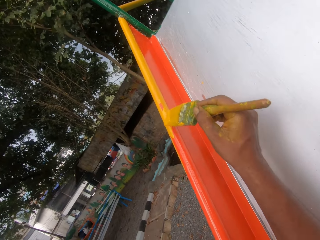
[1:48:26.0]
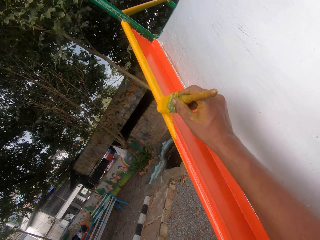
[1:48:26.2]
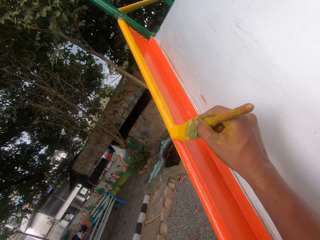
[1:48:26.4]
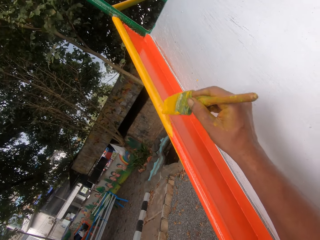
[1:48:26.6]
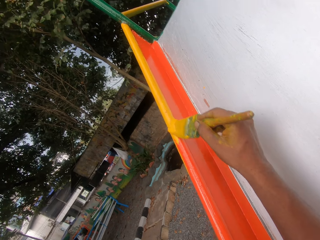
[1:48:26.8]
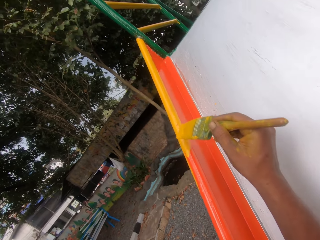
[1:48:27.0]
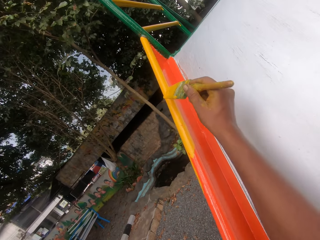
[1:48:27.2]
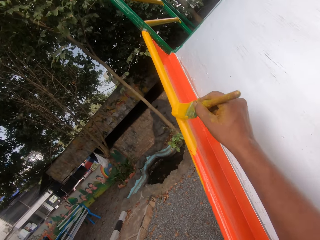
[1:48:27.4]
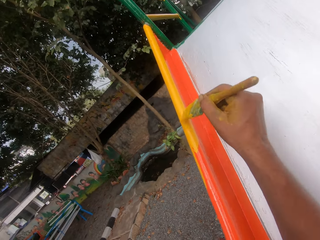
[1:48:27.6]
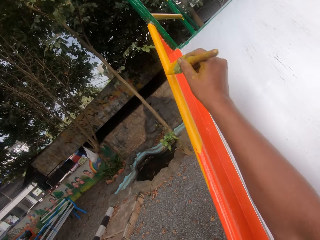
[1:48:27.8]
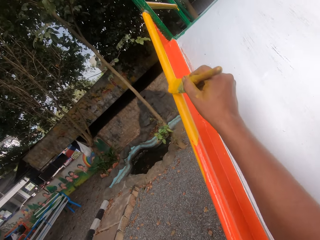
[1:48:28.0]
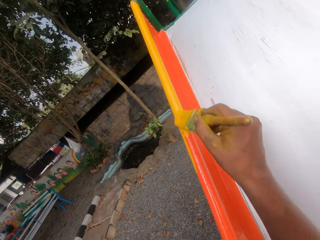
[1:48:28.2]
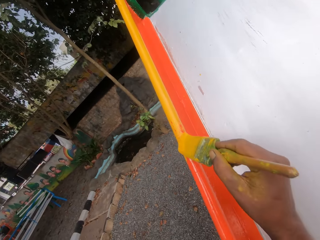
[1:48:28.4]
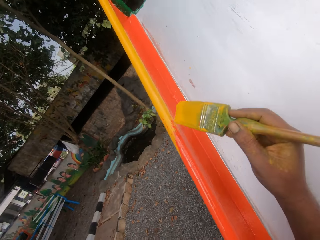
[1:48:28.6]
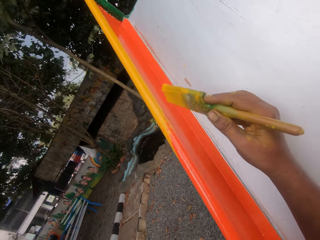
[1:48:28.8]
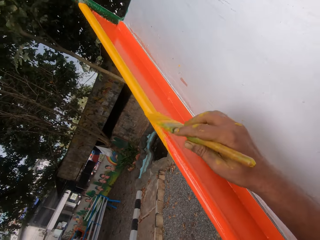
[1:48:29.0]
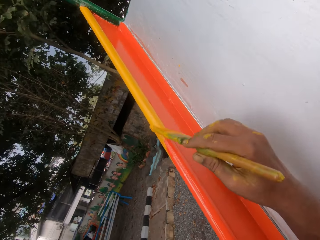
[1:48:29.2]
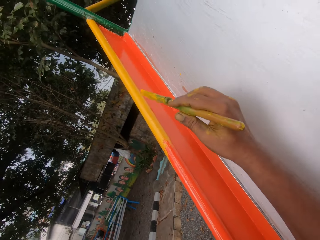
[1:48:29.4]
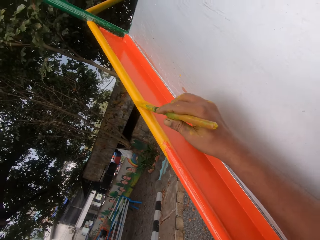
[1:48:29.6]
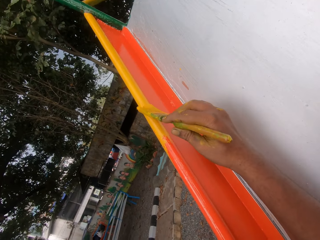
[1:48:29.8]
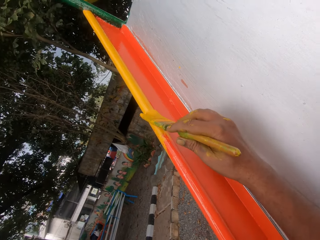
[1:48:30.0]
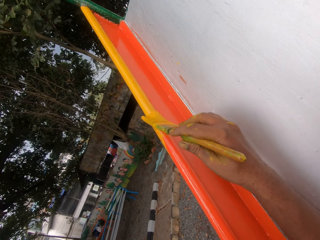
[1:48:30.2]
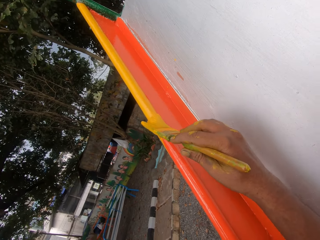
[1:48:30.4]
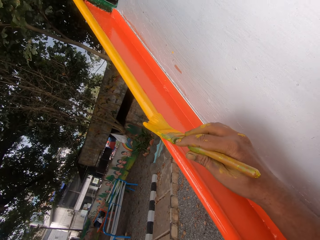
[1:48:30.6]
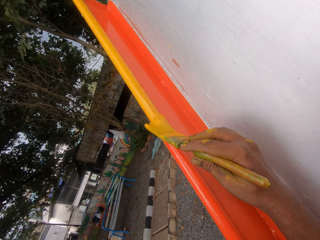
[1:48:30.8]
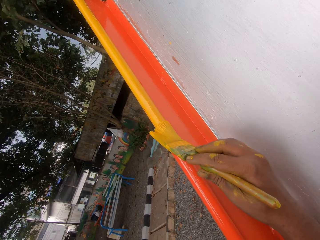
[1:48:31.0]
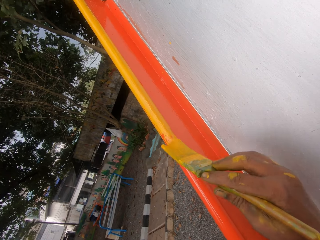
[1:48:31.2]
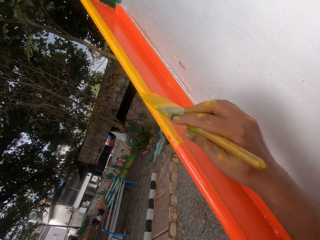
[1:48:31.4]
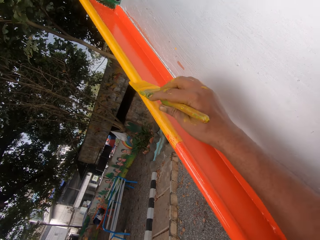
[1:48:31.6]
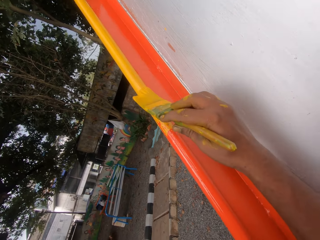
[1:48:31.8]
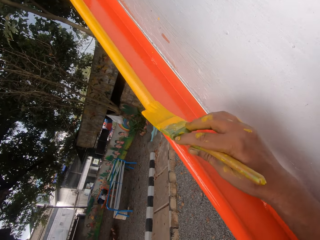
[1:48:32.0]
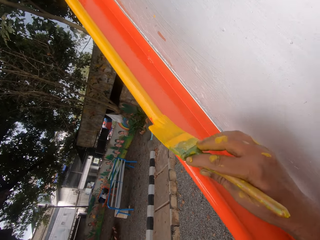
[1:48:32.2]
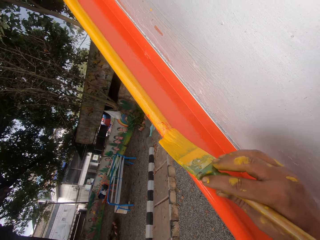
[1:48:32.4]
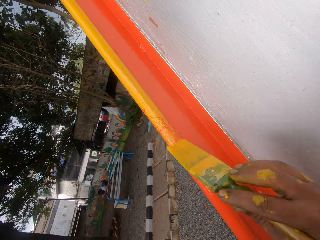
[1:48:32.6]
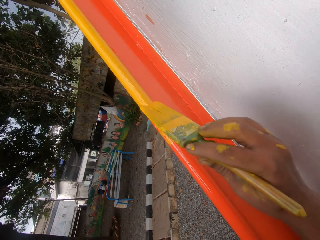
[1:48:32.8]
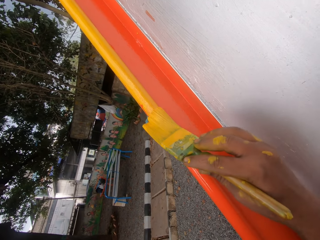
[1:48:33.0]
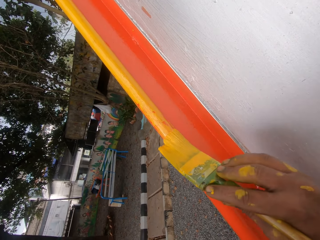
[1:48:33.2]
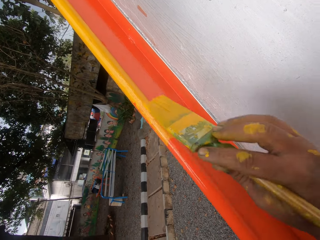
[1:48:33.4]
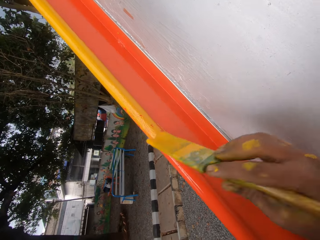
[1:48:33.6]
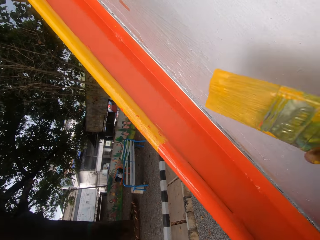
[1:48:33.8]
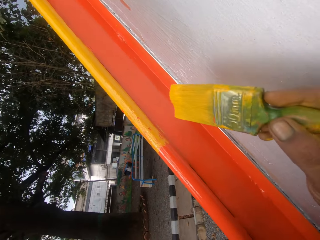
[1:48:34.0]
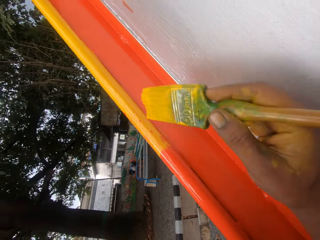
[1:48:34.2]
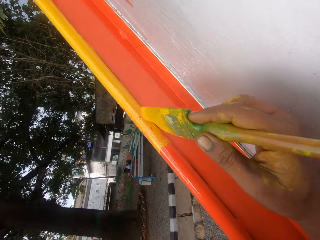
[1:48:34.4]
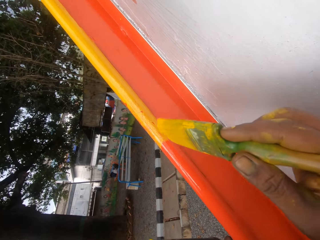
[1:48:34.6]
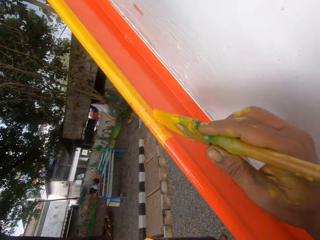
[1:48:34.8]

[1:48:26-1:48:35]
The camera wearer paints the swing.

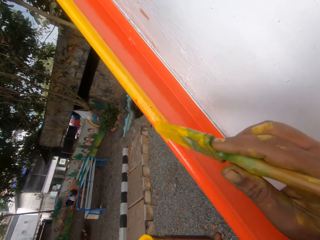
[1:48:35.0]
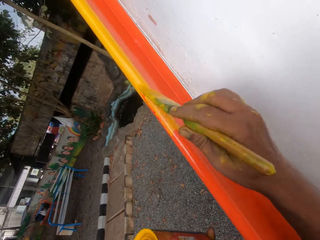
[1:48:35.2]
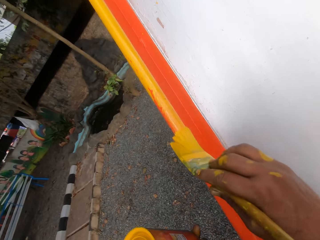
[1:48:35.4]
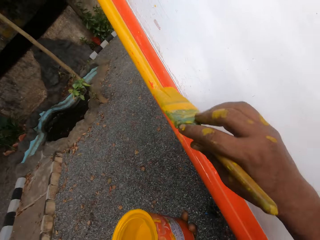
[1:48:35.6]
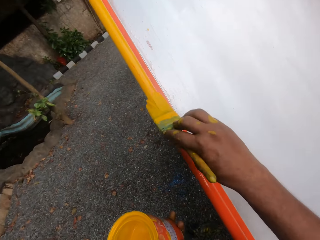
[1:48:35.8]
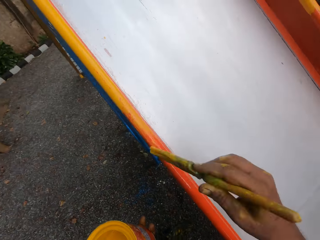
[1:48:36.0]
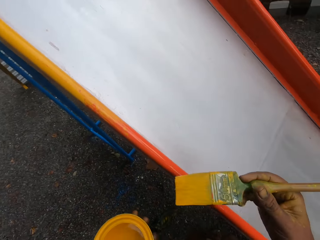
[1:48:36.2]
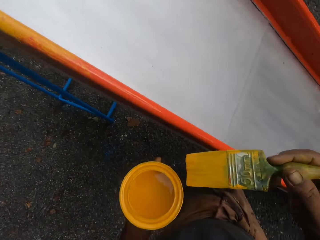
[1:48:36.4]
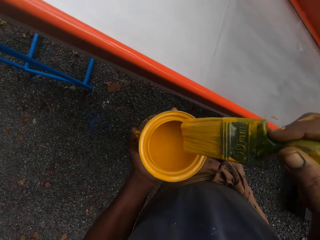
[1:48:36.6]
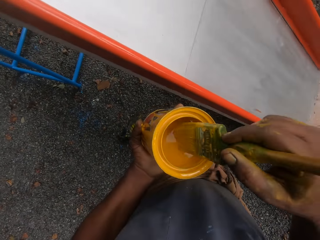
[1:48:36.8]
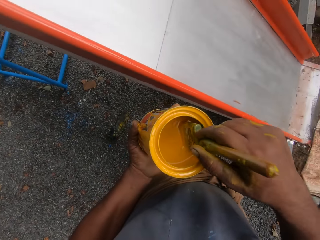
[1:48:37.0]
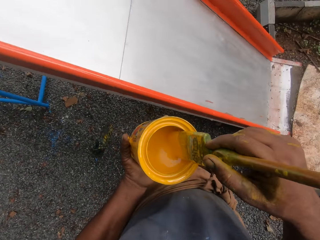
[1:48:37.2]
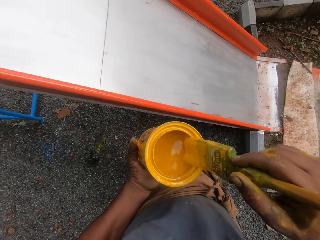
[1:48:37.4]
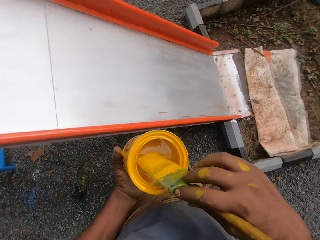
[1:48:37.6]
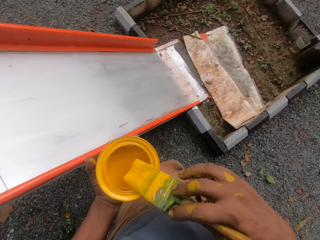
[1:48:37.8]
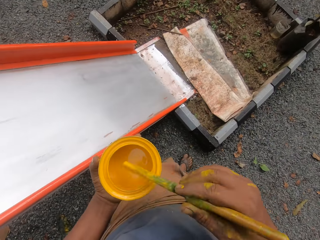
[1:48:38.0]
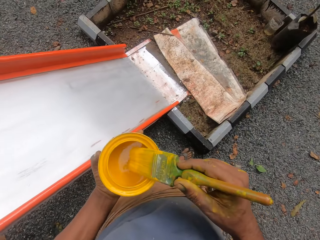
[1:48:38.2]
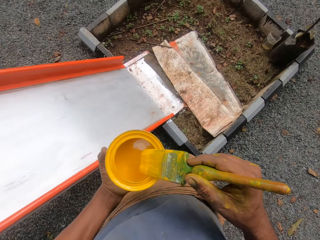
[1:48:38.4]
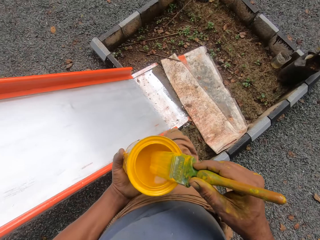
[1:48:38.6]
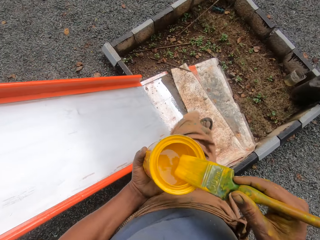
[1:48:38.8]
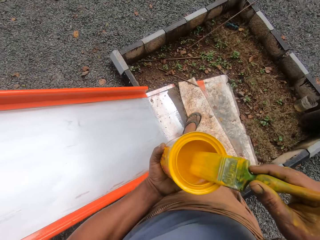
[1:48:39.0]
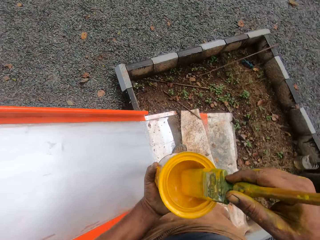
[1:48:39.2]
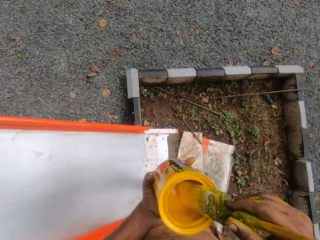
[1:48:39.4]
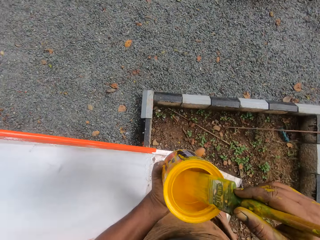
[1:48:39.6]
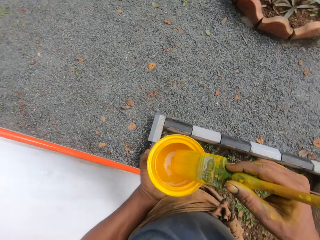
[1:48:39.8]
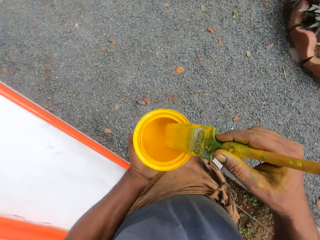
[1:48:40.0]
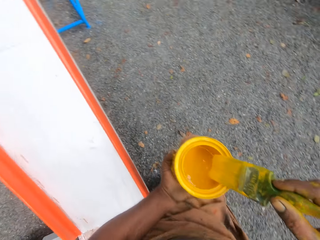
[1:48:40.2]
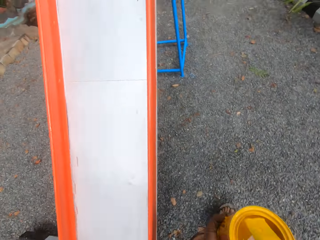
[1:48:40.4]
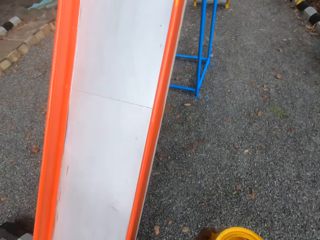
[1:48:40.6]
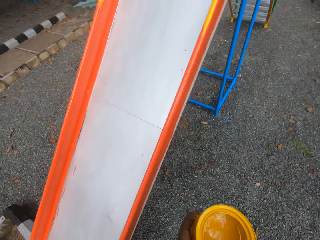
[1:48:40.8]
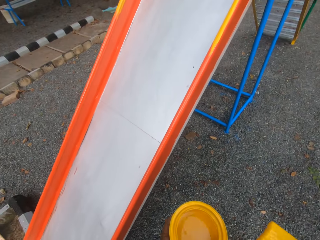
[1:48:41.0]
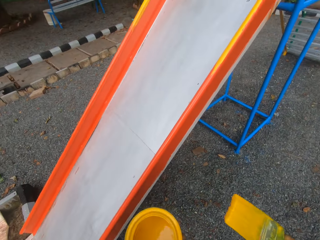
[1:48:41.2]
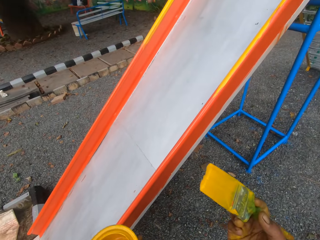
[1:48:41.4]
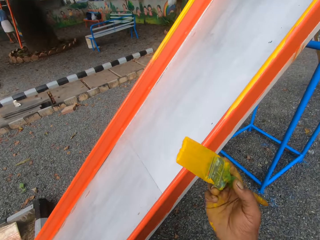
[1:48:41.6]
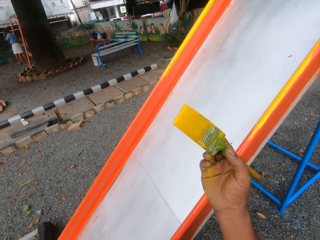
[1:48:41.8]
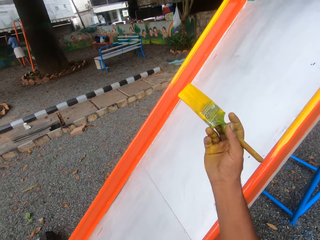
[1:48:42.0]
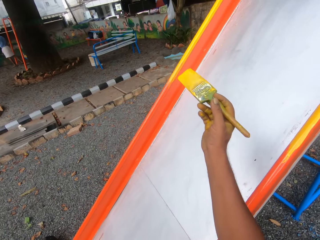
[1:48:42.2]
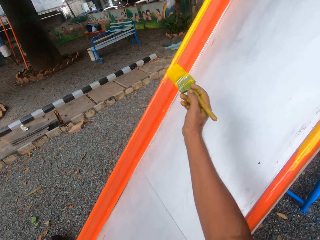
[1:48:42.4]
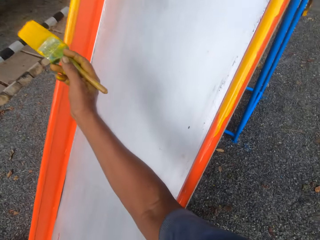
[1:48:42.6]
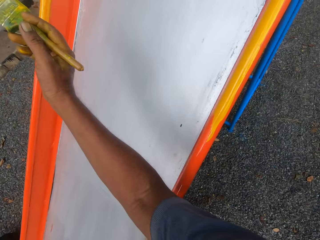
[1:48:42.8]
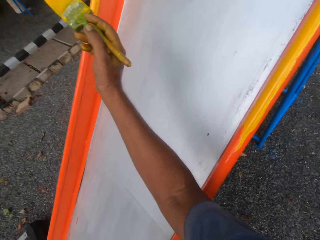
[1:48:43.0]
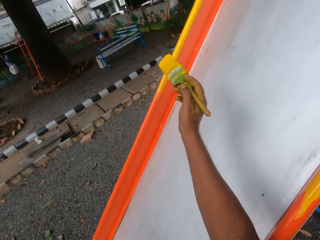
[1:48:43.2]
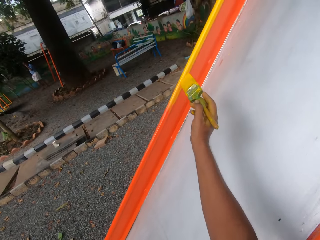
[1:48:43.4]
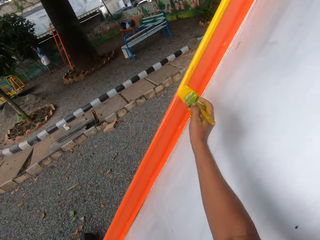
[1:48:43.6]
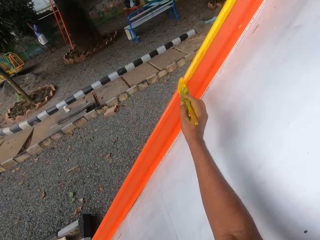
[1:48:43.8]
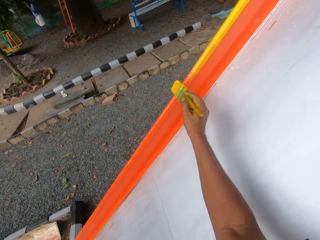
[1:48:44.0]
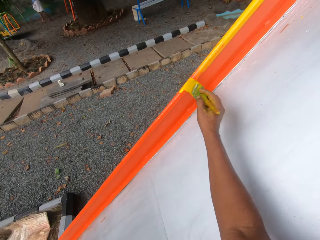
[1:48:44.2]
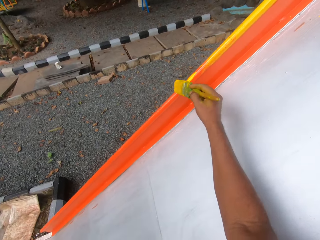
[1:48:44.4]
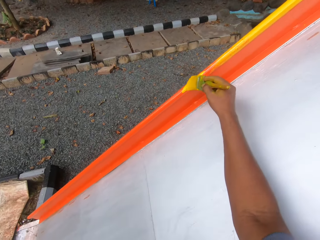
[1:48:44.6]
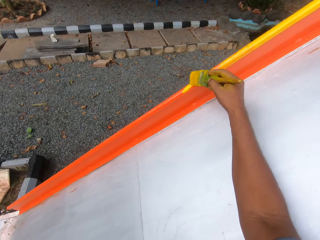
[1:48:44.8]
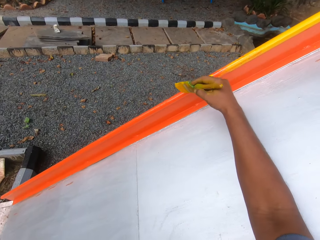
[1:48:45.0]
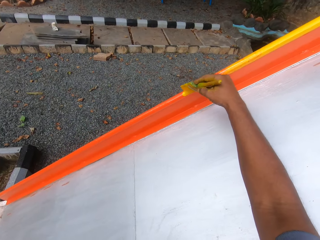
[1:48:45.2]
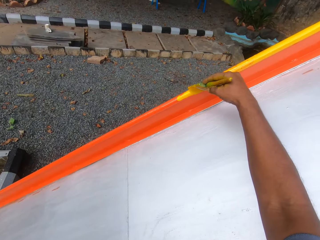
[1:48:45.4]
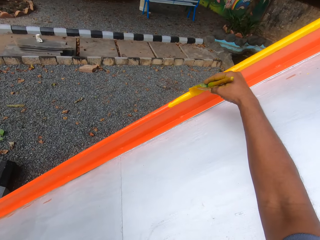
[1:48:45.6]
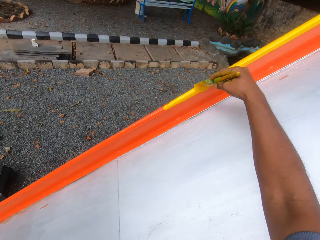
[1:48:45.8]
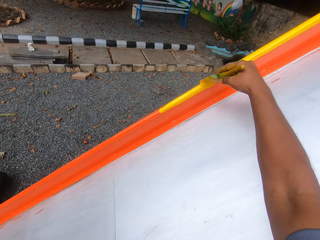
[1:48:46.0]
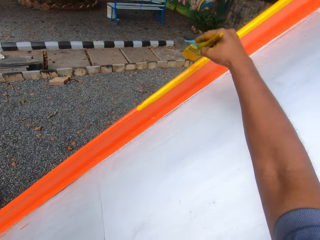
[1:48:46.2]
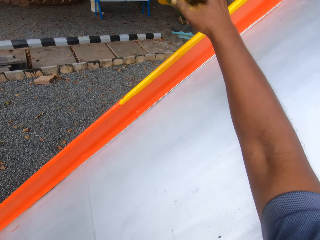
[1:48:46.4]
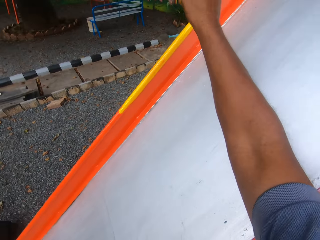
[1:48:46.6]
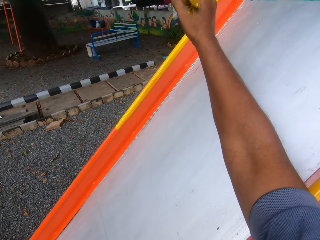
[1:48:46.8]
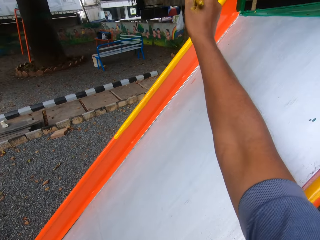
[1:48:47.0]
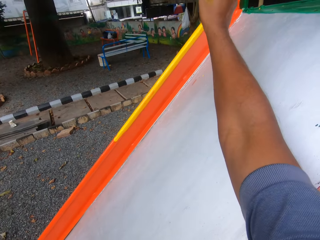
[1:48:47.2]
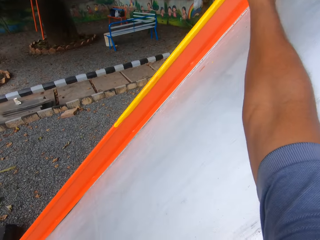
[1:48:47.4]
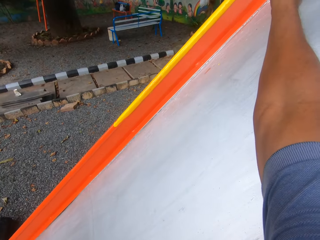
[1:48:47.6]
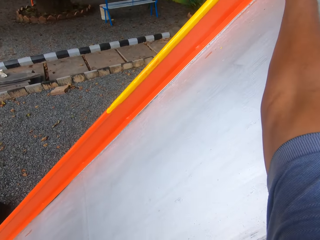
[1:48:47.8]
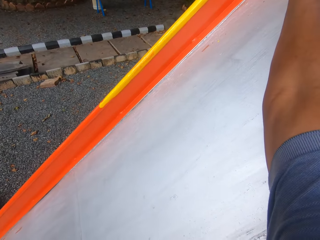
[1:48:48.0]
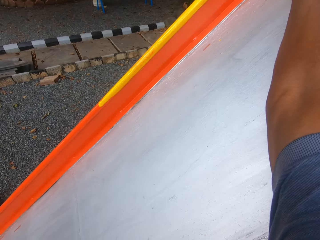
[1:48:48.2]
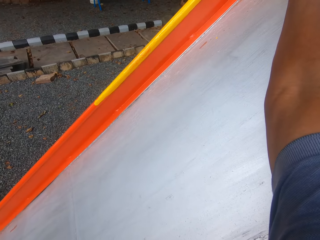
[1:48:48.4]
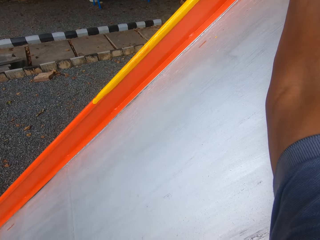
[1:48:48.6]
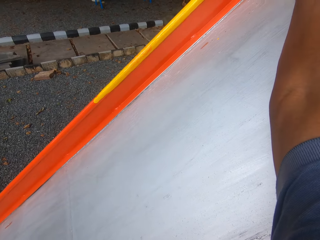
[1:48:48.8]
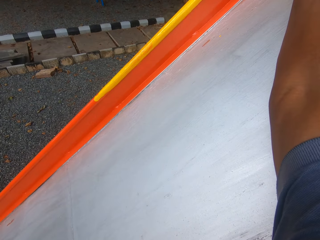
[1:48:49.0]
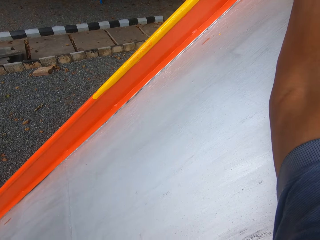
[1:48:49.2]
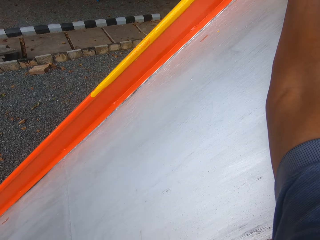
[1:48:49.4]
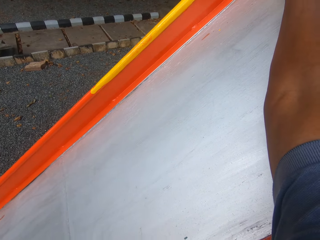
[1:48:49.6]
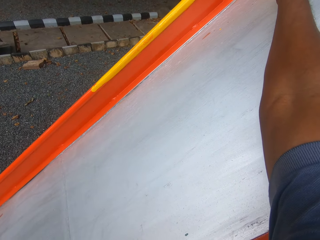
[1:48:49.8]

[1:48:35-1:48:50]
The camera wearer dips the brush in paint. They paint the swing.
